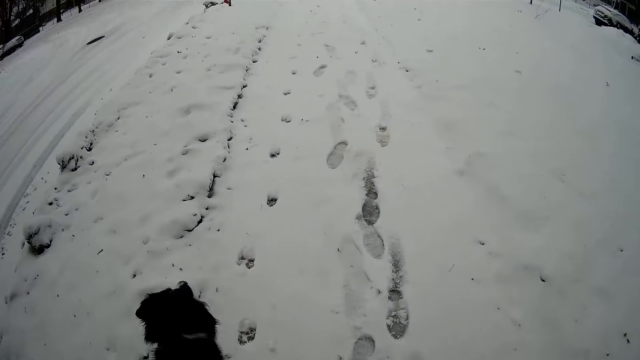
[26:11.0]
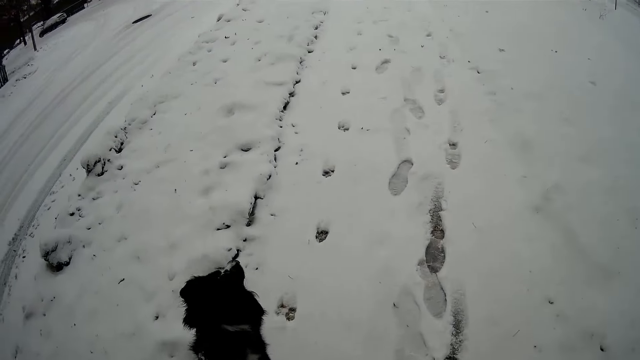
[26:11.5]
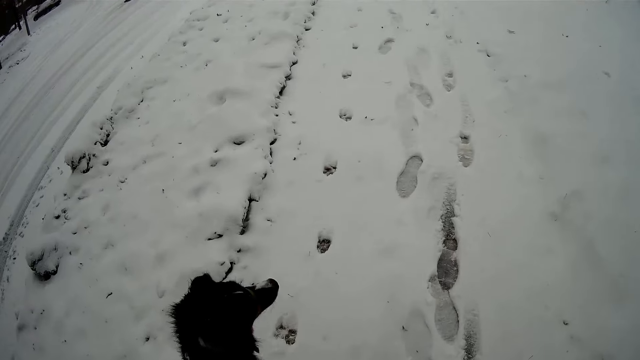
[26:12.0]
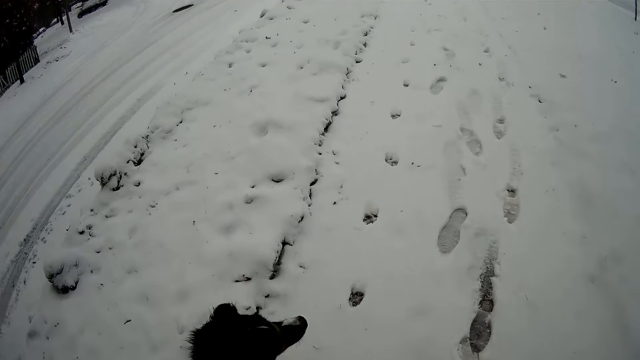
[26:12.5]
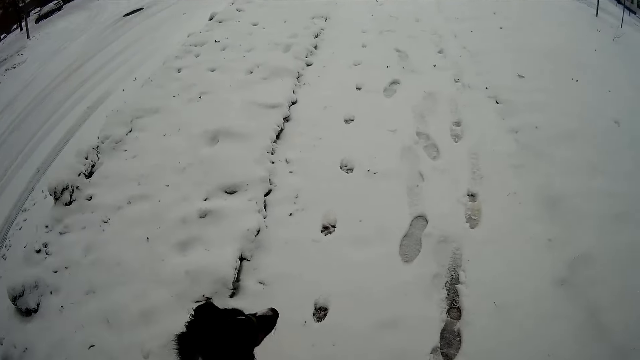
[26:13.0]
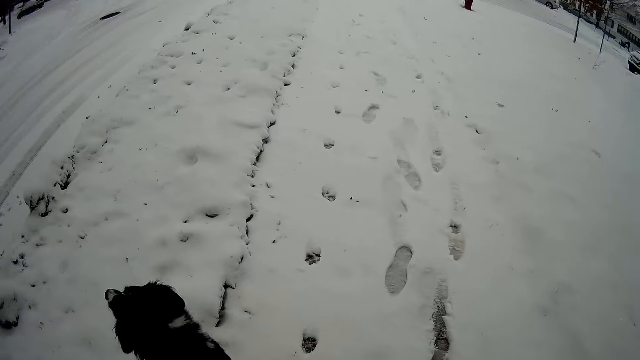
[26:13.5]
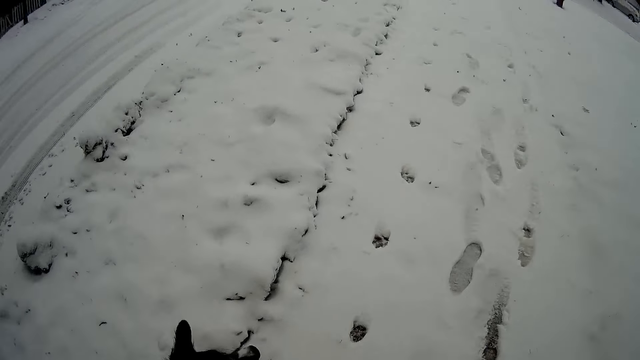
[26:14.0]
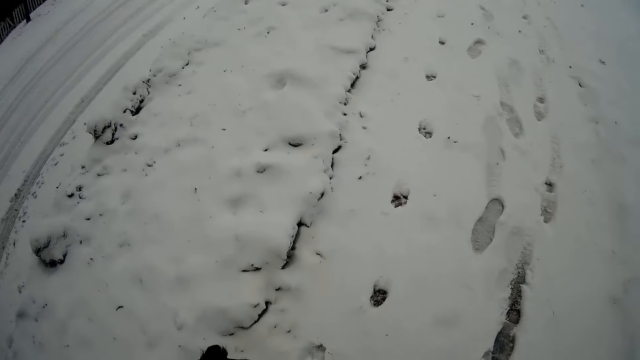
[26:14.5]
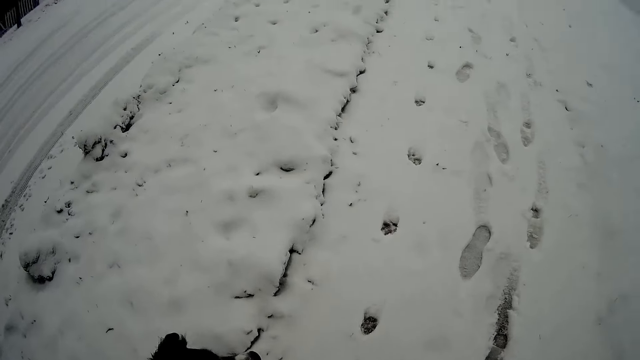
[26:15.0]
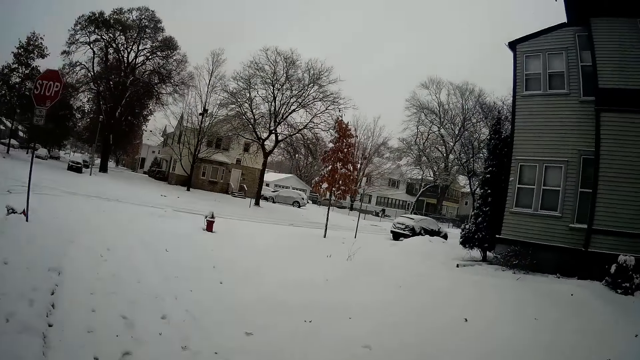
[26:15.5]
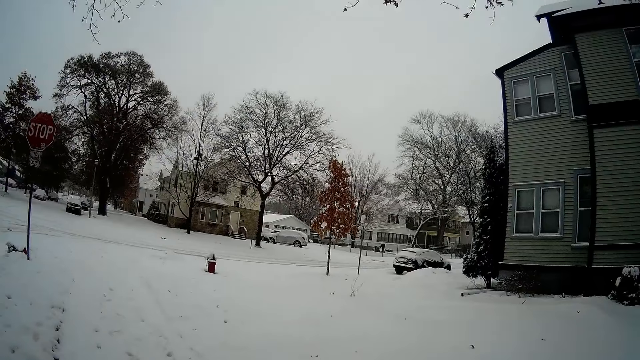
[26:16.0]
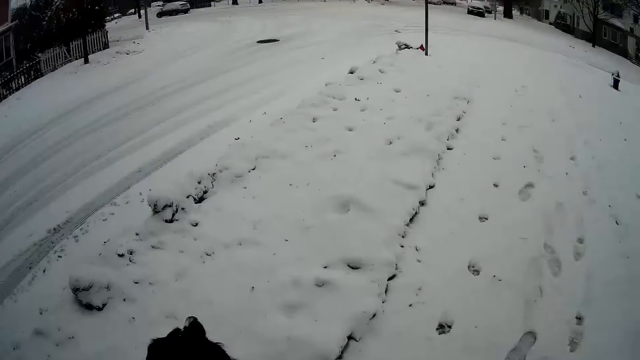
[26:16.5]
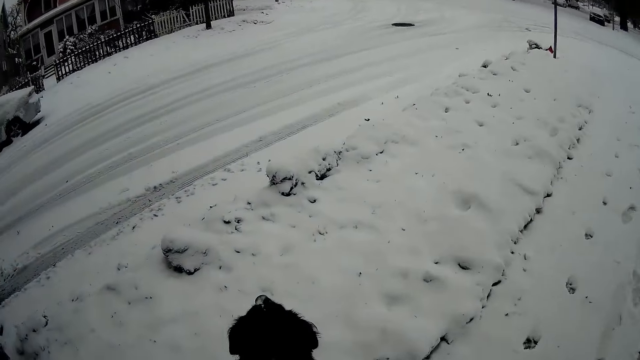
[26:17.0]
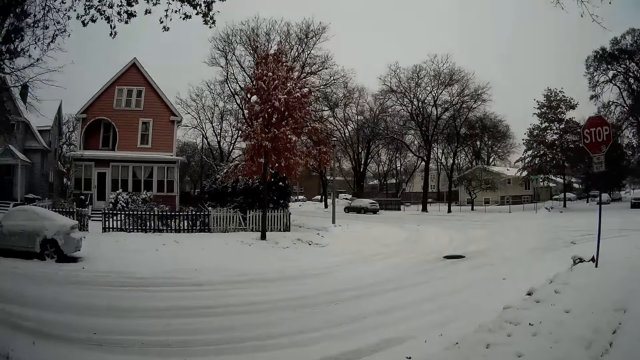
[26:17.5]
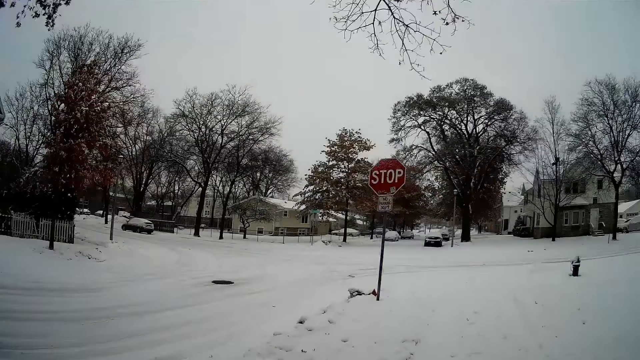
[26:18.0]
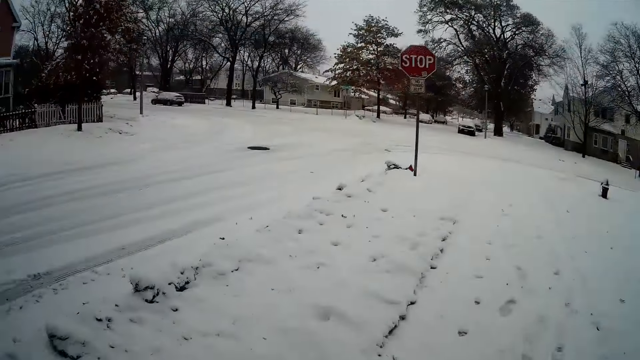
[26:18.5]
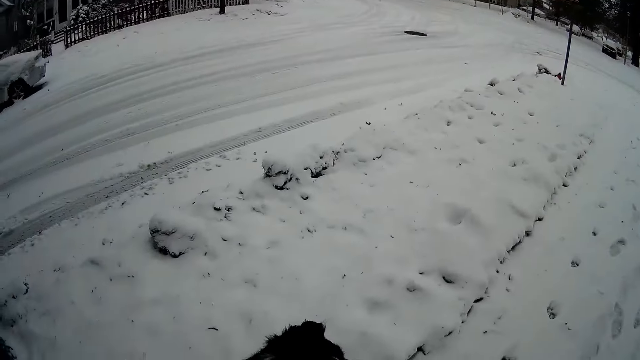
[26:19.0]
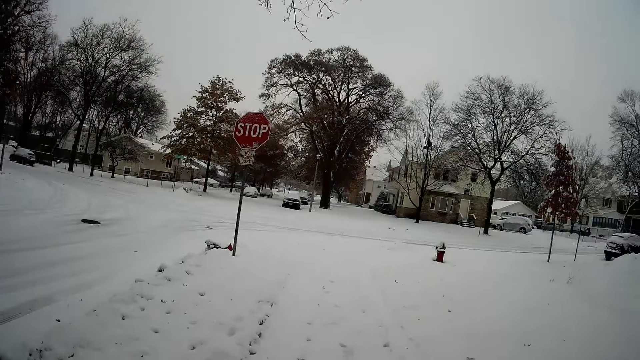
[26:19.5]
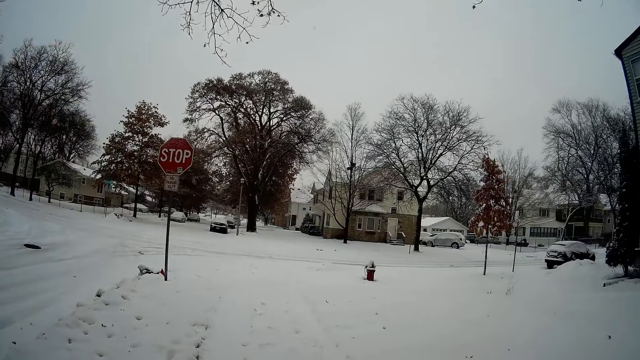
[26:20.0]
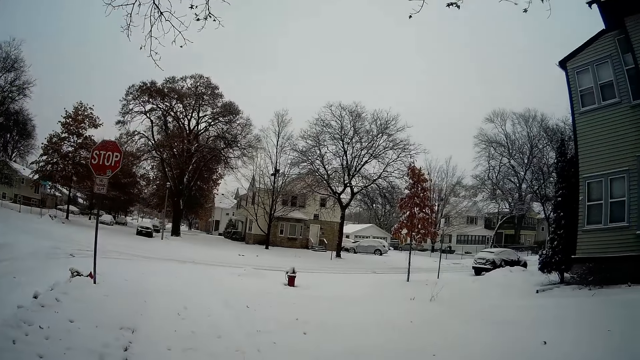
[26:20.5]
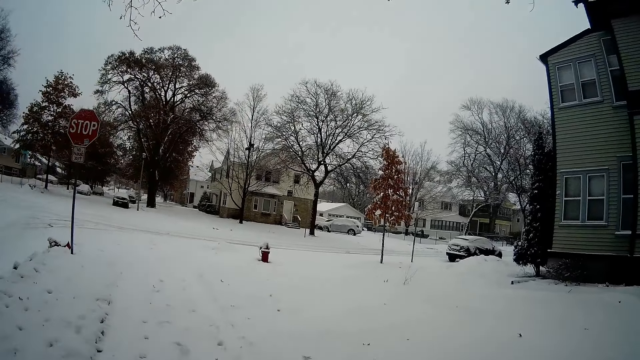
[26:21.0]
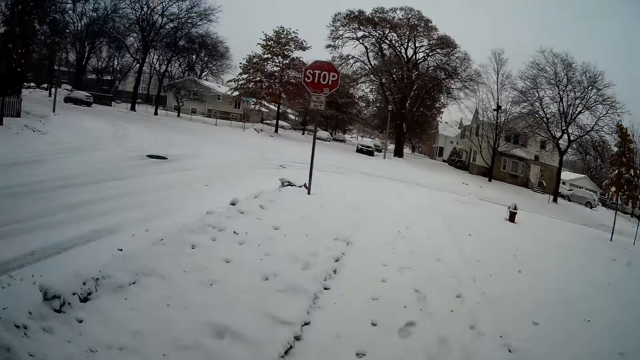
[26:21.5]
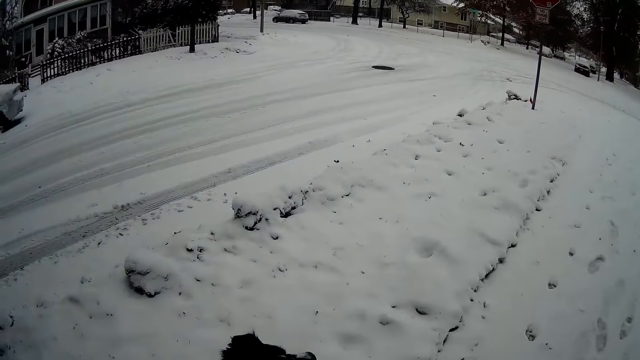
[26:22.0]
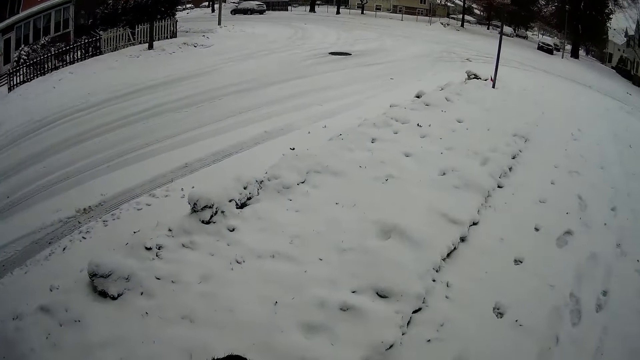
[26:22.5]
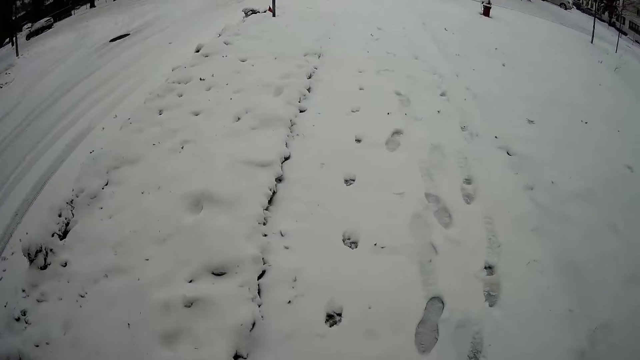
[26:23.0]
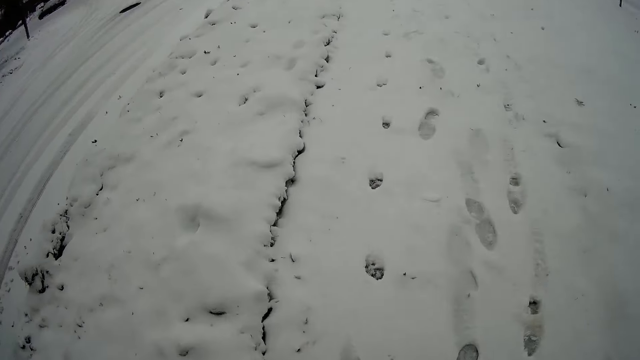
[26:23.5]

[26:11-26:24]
The camera wearer stops the dog. He walks the dog with the leash in his left hand.

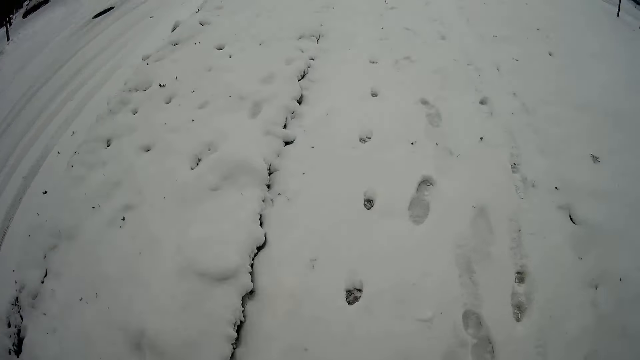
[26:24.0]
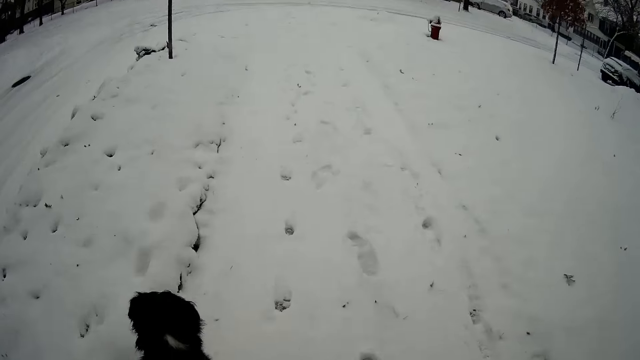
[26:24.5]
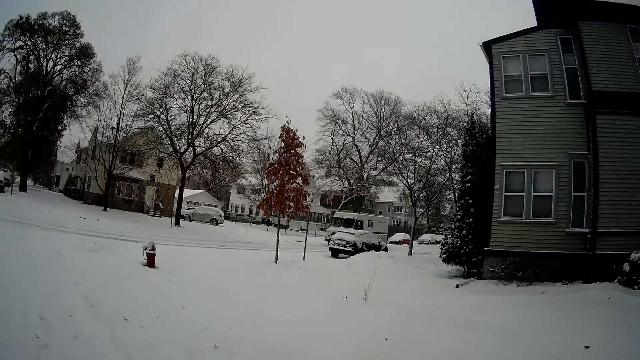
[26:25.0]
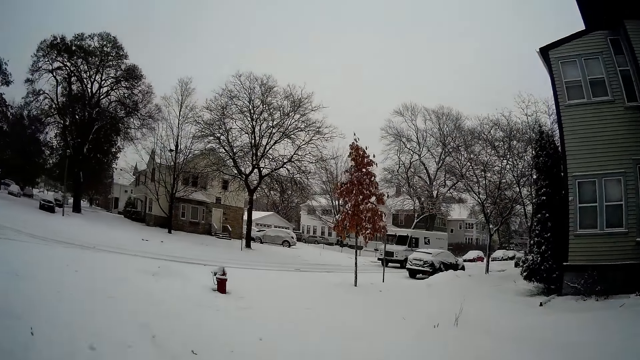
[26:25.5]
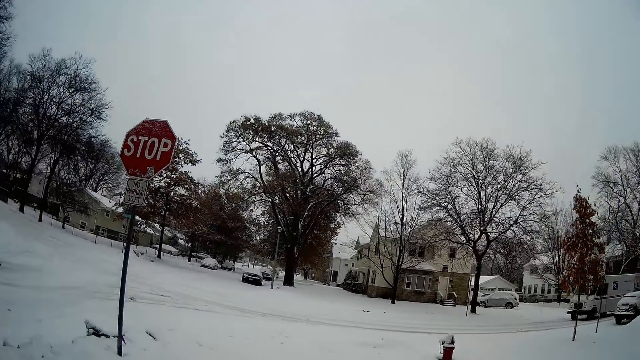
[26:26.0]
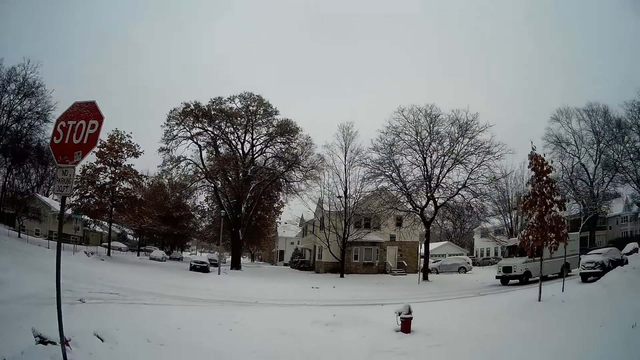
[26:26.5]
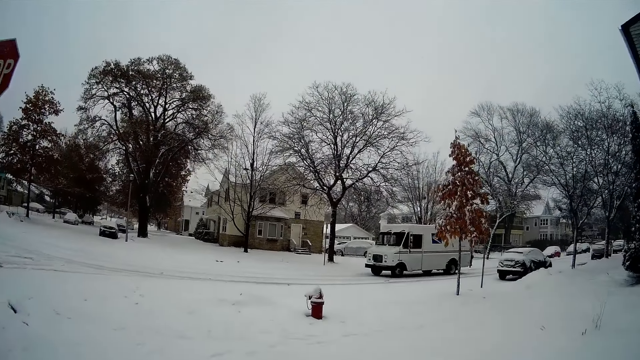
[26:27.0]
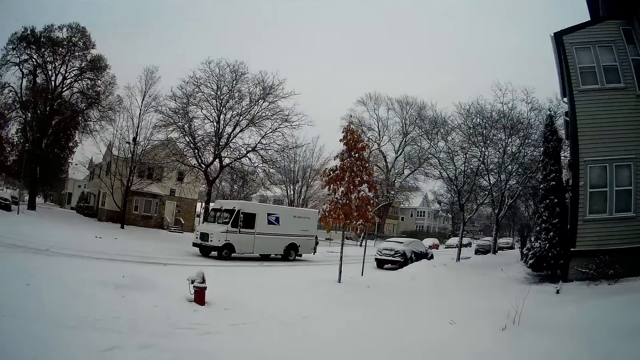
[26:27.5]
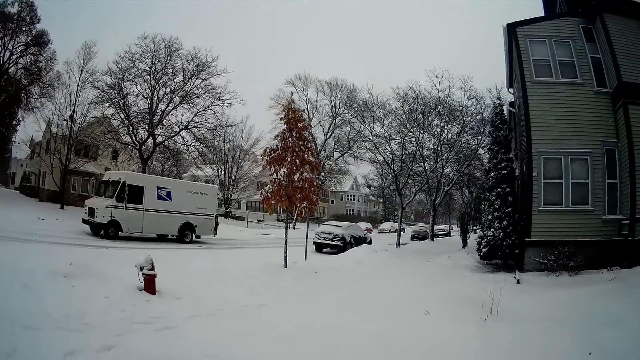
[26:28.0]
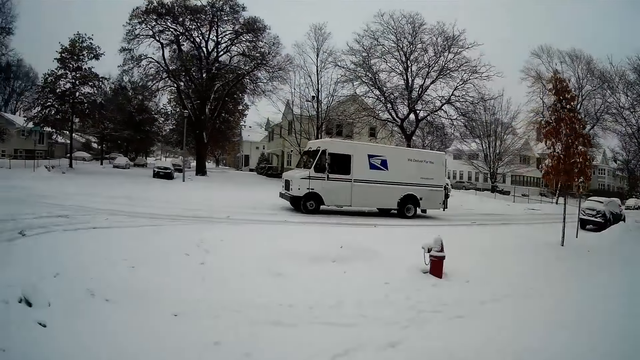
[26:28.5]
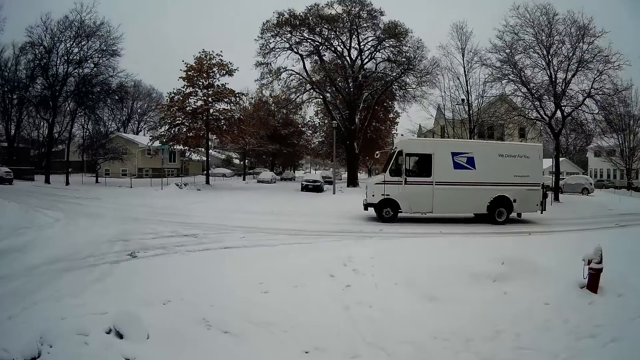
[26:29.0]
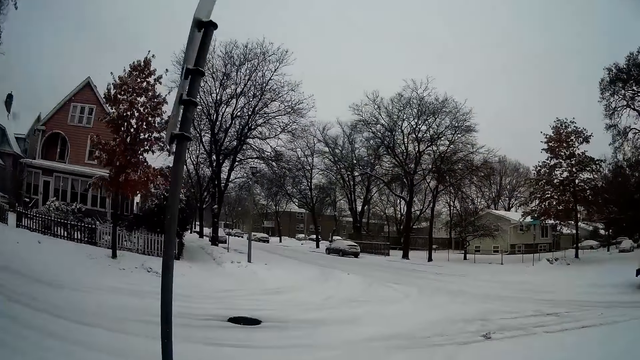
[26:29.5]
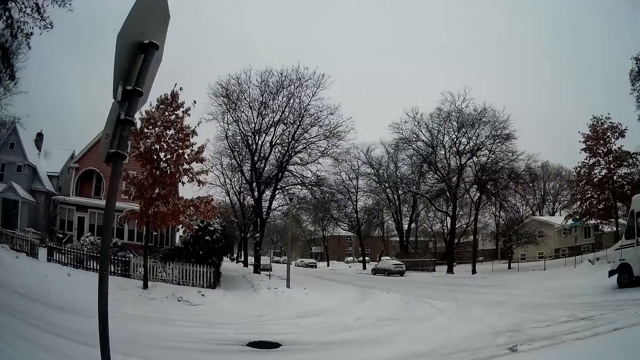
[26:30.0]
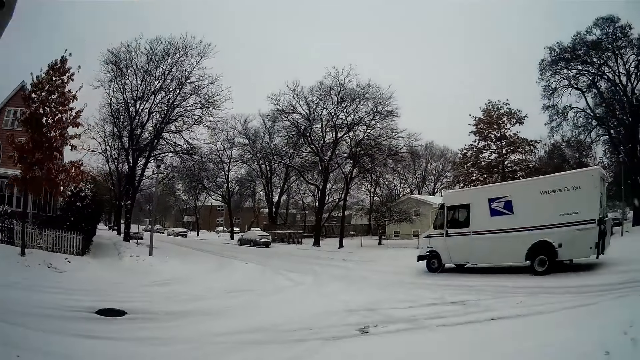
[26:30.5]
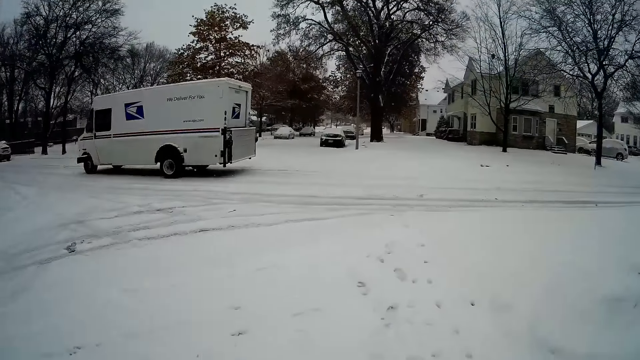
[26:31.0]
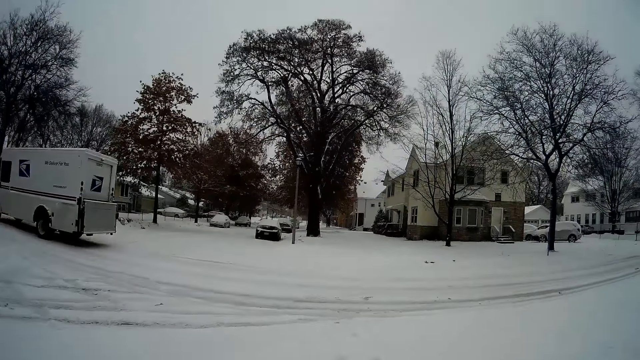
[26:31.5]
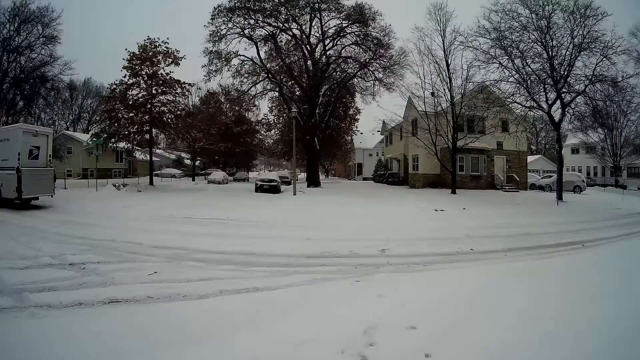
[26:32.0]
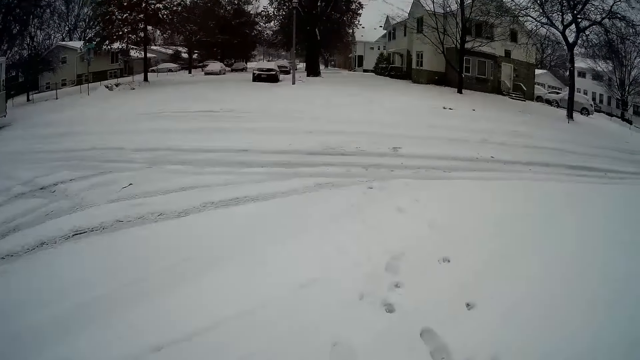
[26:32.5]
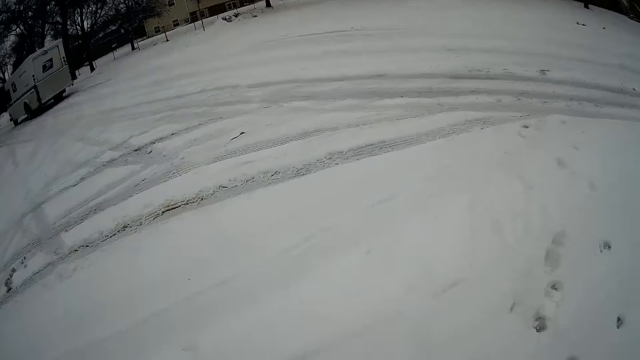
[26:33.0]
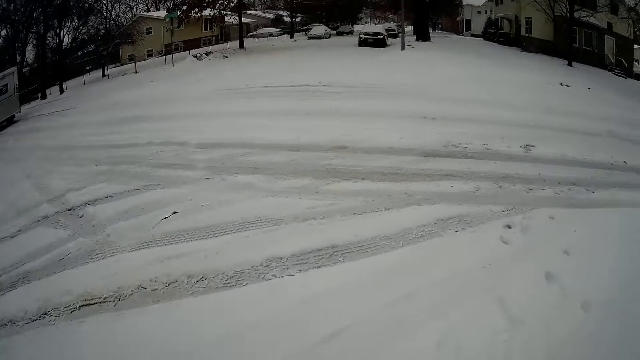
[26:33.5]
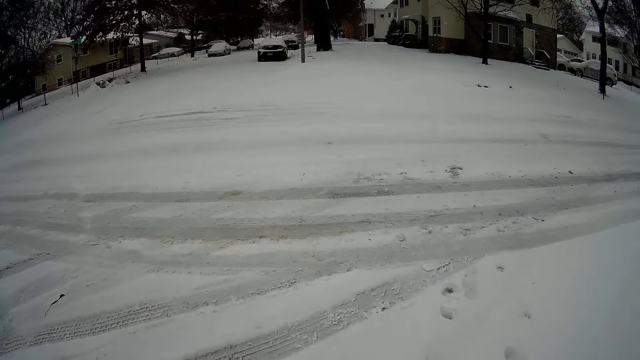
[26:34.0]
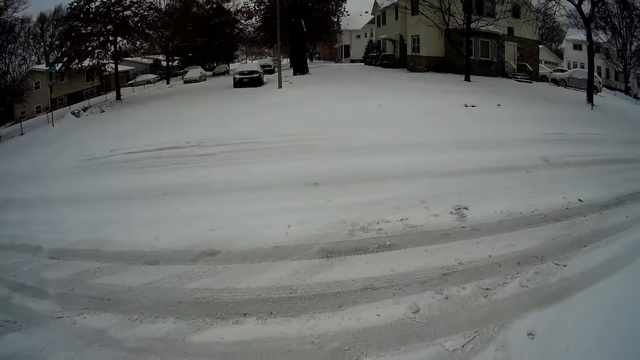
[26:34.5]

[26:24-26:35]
A white van drives past the camera wearer.
